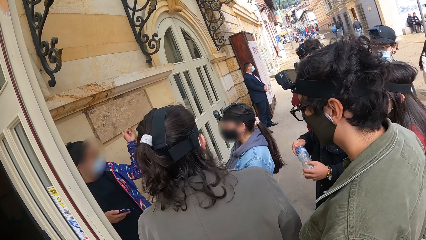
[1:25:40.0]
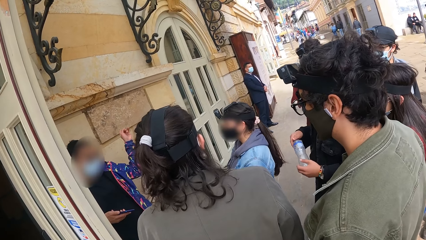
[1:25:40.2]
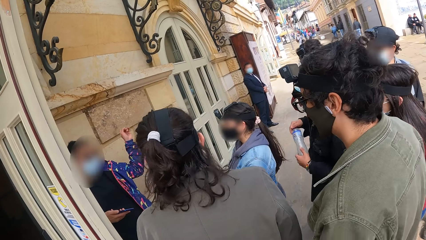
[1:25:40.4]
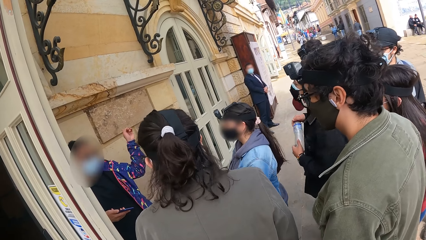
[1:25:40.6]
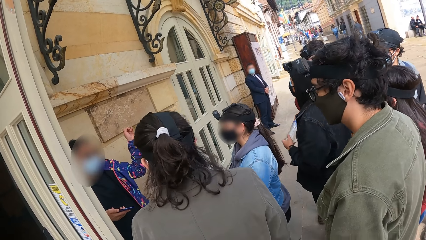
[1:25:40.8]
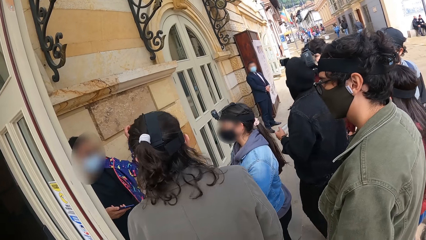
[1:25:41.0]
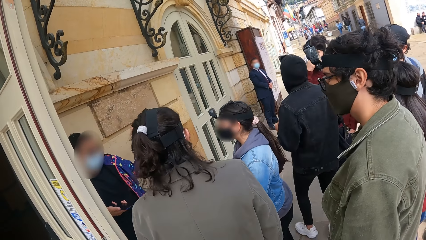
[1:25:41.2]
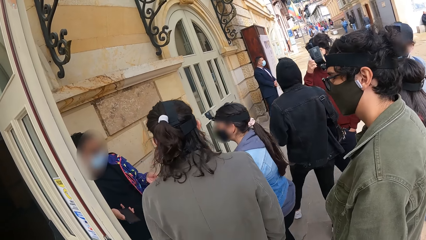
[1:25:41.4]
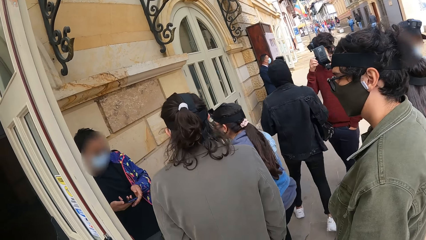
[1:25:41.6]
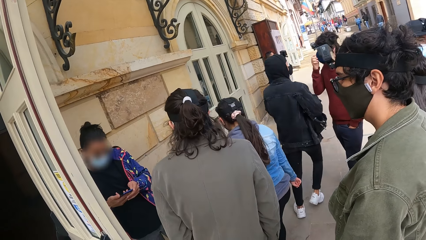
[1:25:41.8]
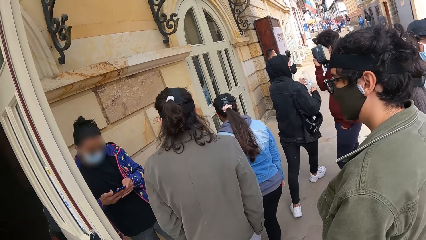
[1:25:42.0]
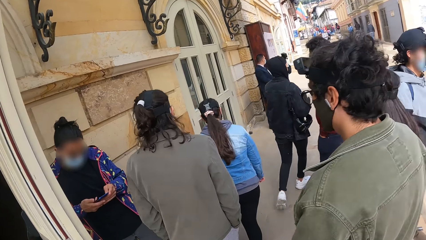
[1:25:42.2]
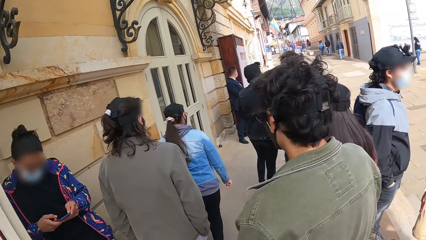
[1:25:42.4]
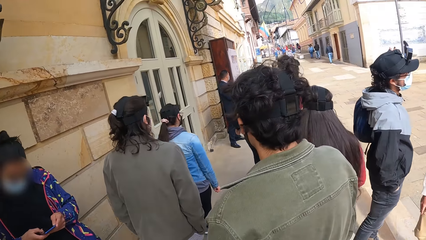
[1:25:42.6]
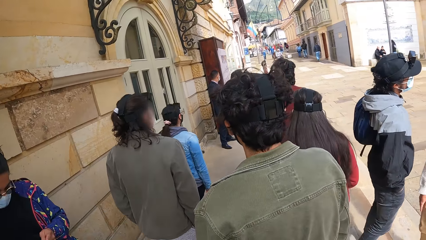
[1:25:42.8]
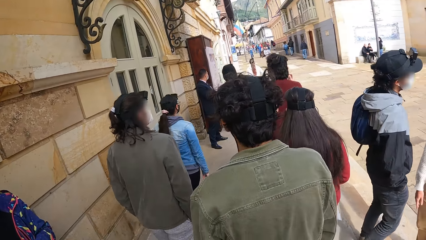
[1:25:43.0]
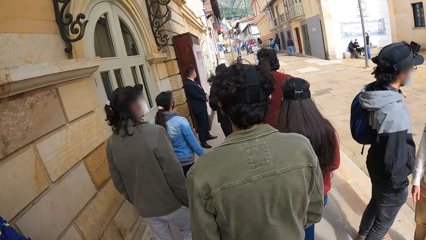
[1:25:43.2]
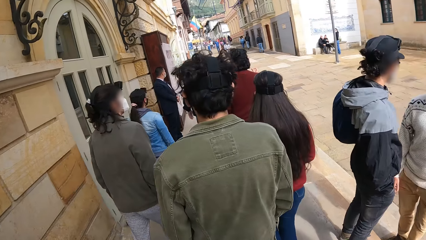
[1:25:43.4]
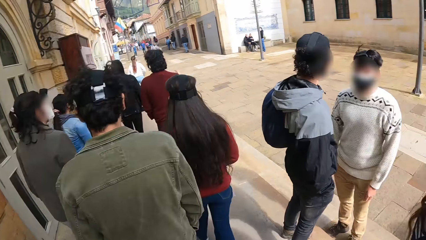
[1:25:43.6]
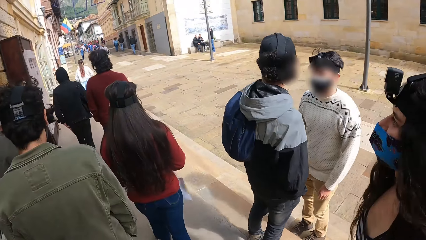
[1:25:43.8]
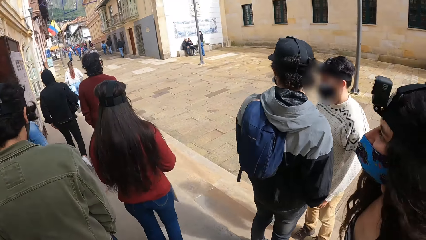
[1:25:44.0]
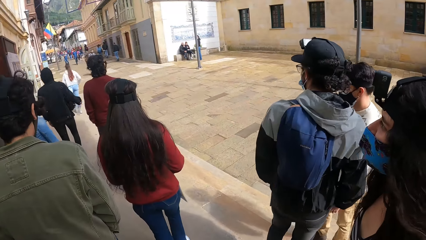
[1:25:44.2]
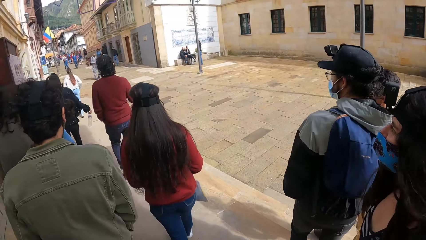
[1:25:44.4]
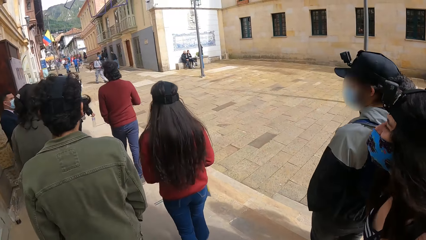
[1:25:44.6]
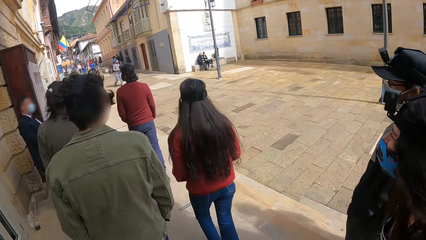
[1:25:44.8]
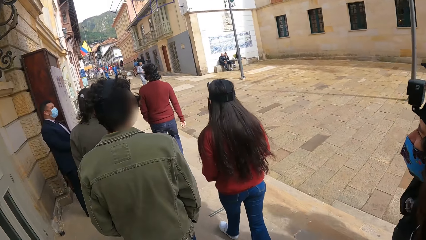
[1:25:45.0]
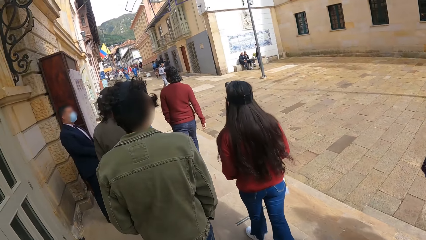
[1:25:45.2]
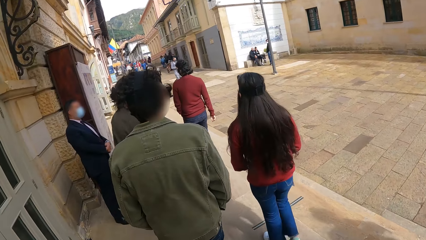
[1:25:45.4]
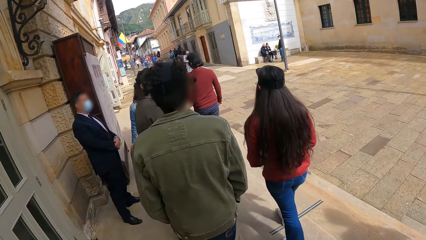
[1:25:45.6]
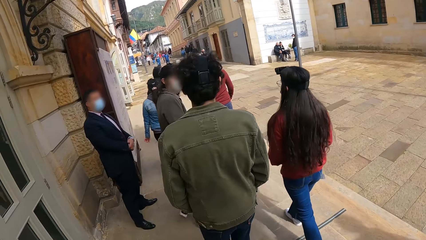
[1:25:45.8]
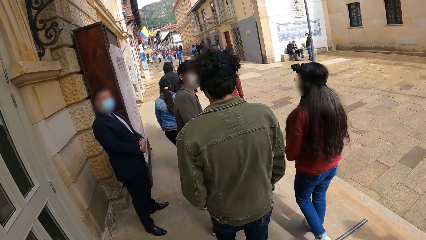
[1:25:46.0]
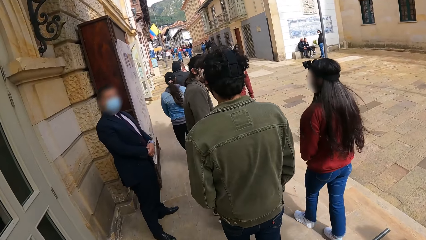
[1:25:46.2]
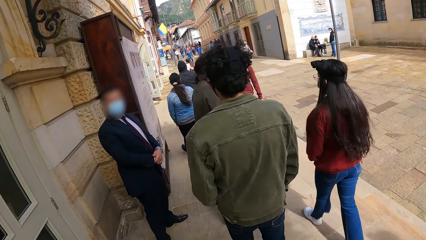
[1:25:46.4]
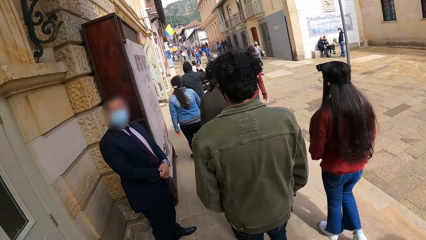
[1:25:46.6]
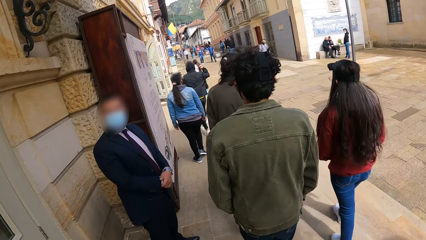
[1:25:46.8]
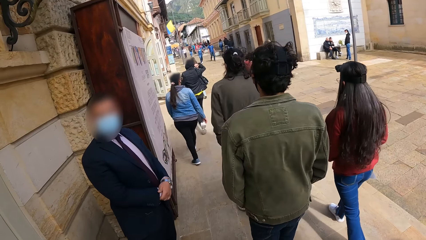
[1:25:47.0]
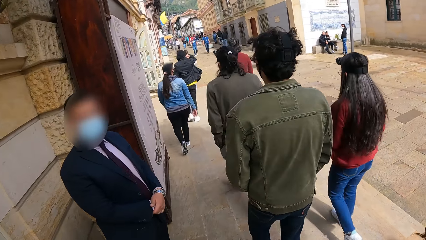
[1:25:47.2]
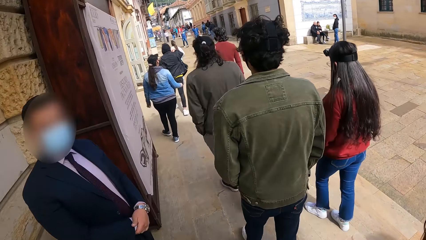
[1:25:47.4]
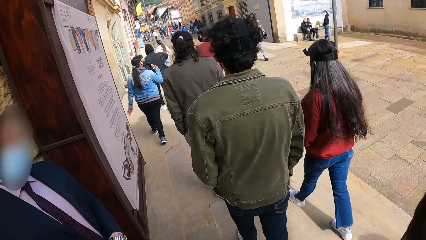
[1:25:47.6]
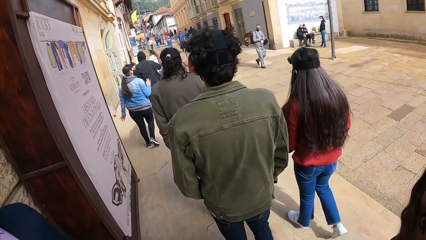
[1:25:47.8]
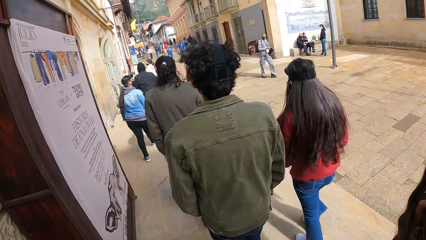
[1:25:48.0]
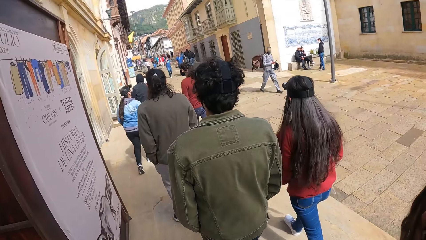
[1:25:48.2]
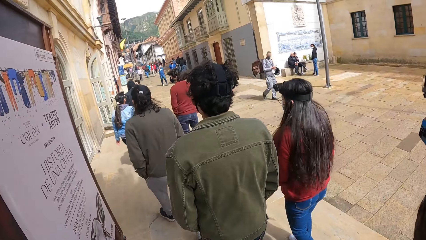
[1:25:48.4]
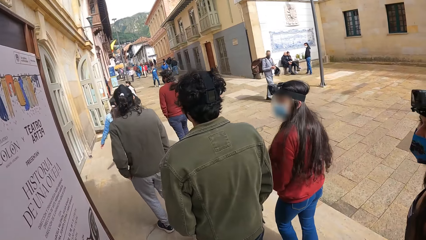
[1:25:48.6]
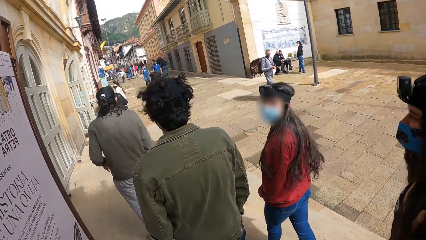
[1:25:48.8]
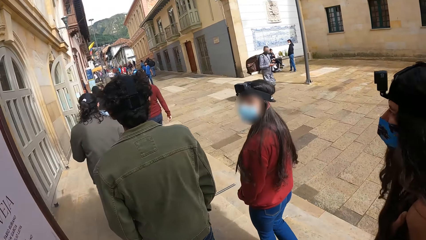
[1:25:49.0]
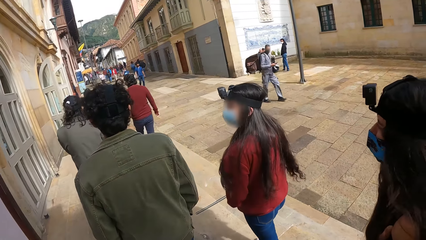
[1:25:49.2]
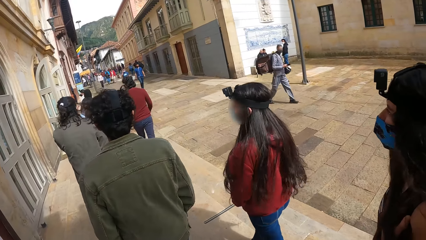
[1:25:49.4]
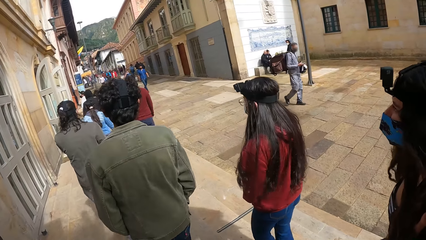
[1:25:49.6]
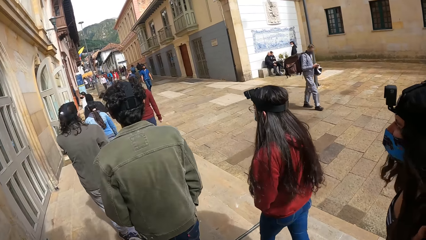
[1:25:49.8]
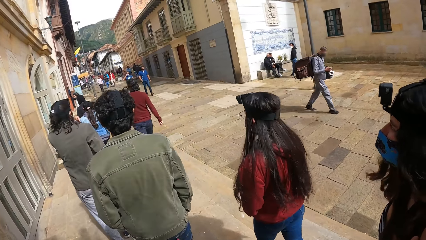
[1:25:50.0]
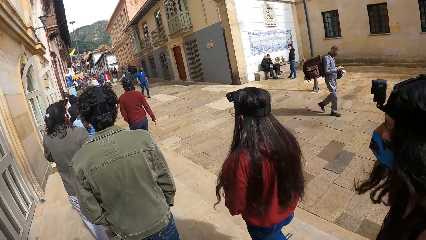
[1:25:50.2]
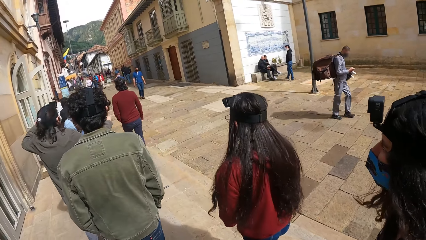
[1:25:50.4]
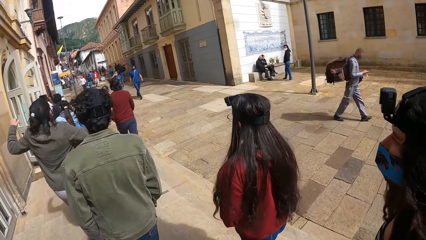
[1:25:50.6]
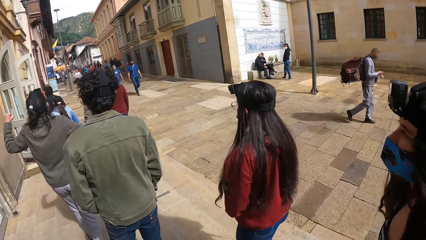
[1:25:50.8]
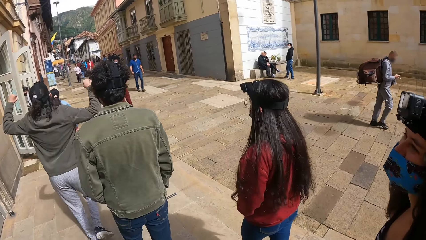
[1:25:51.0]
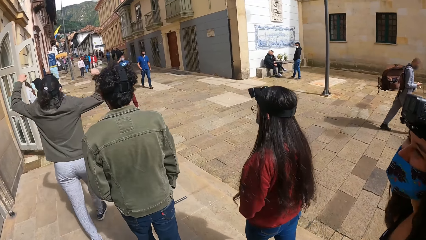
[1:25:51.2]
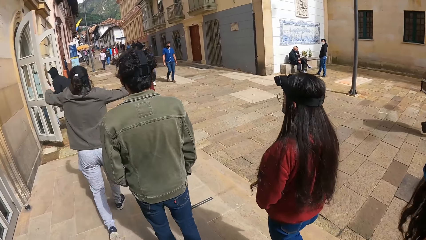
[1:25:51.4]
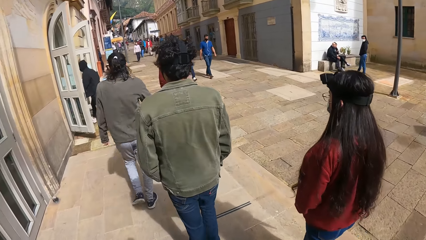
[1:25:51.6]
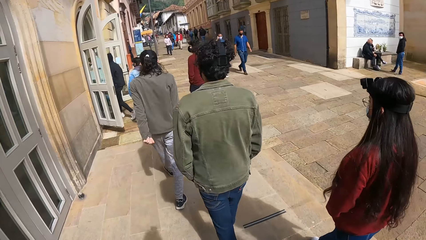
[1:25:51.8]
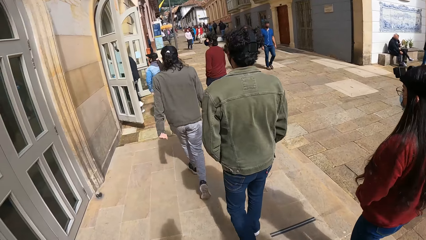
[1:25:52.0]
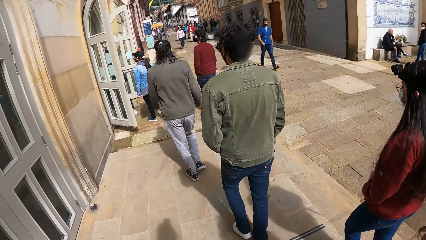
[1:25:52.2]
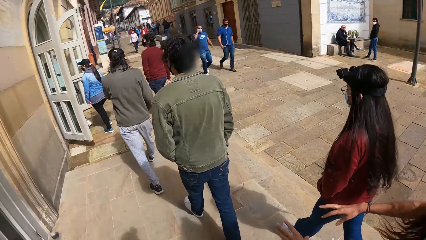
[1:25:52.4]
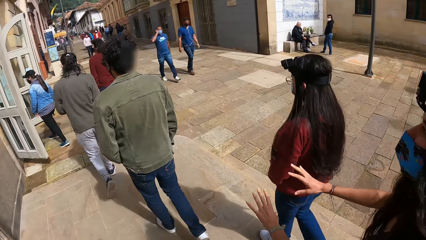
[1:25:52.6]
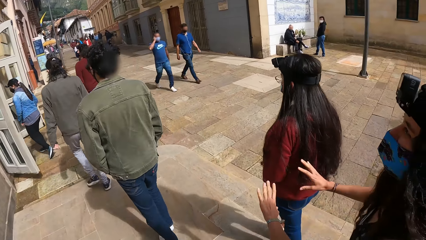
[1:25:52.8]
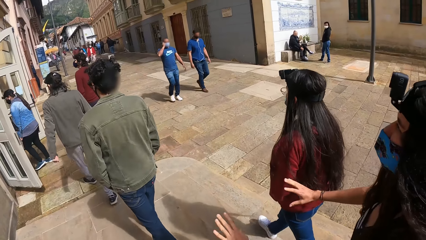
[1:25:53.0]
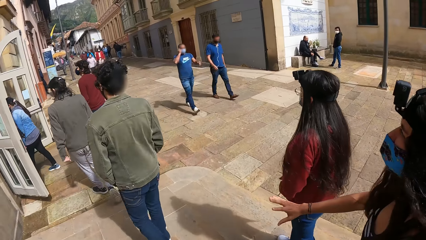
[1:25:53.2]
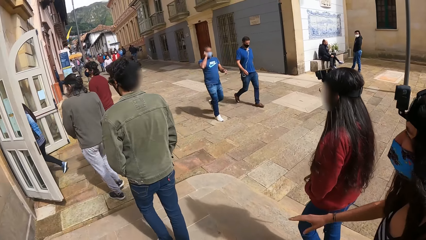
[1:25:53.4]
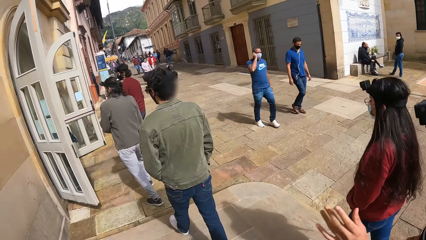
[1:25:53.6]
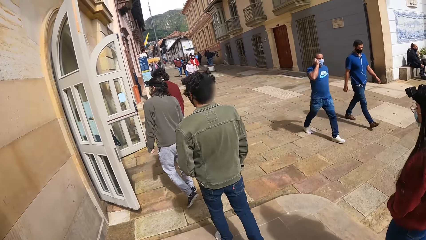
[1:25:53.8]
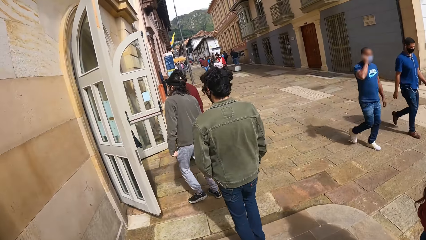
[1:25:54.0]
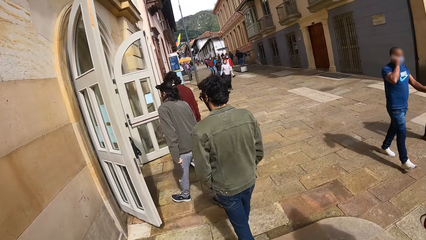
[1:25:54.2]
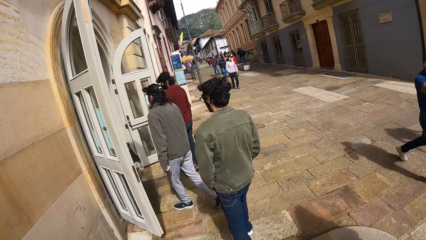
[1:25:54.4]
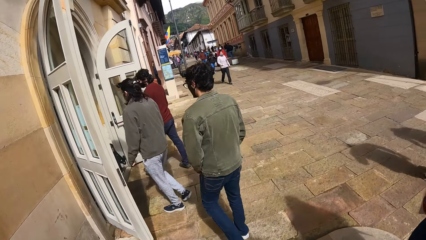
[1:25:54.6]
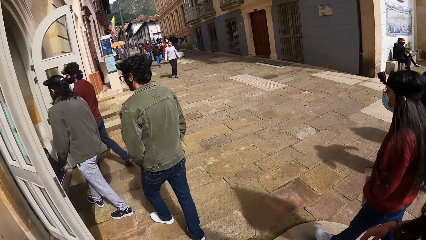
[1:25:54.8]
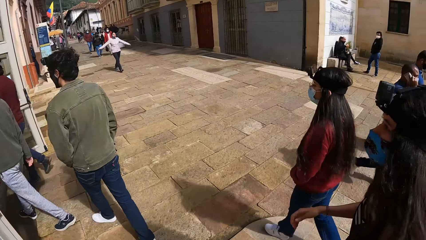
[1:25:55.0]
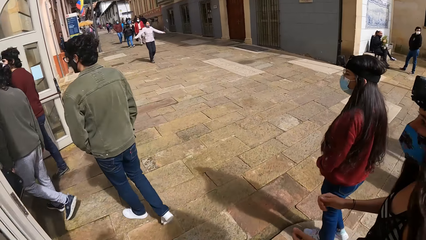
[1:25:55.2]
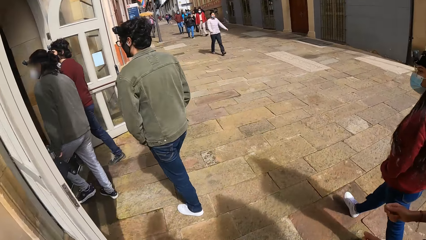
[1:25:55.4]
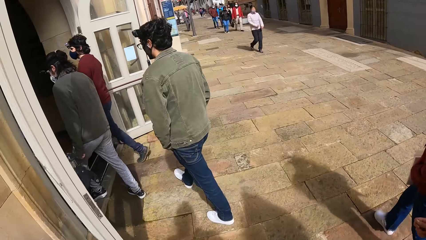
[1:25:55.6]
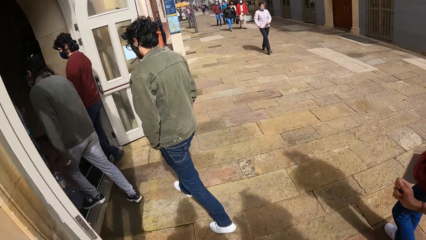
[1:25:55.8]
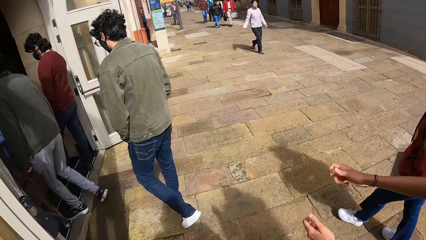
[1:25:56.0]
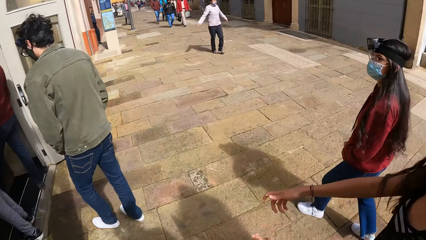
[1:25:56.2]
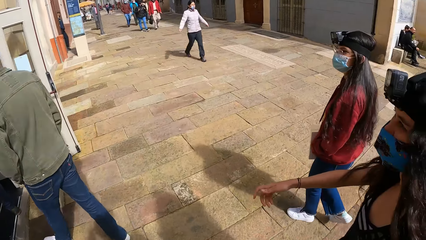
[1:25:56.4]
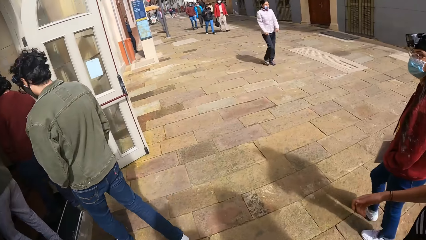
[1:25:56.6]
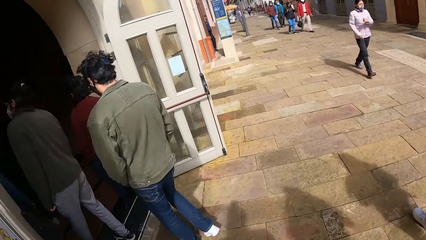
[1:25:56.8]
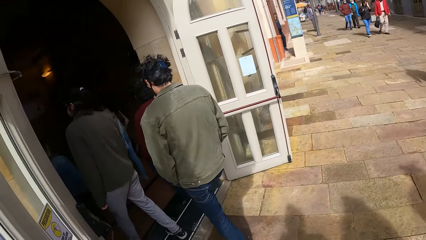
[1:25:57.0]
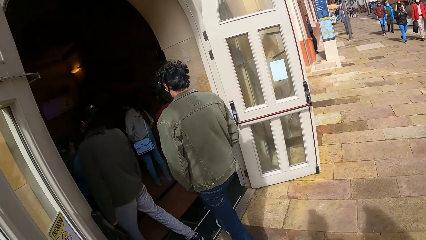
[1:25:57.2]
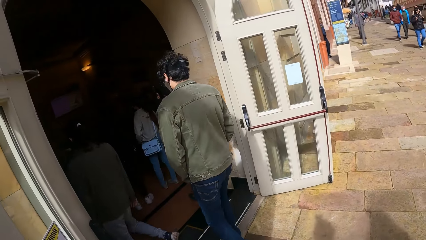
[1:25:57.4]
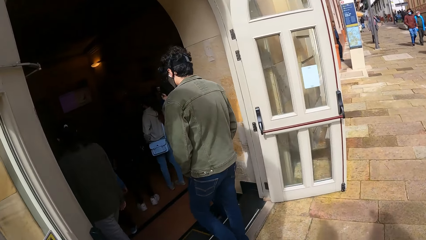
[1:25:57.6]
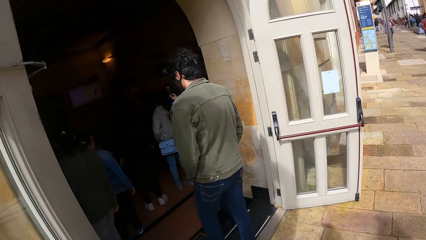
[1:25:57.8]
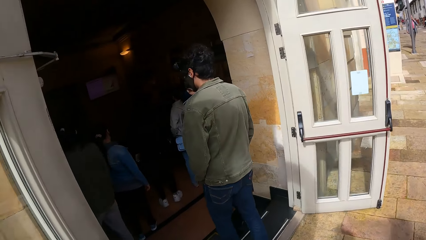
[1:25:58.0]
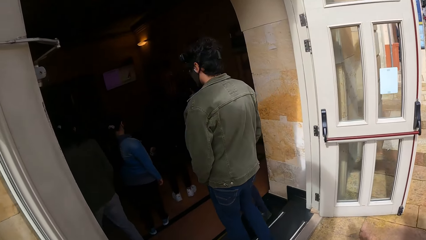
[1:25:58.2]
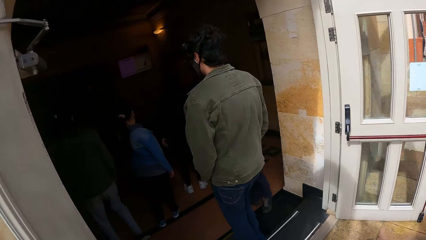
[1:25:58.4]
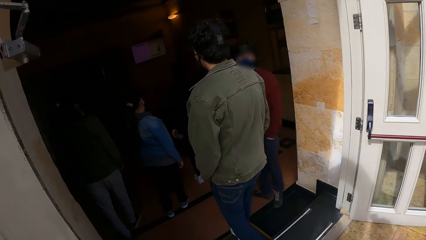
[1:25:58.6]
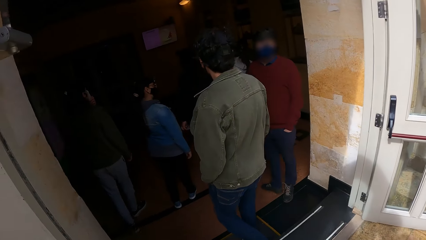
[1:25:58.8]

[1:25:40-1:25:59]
The camera wearer walks along the street. They walk in a building.
